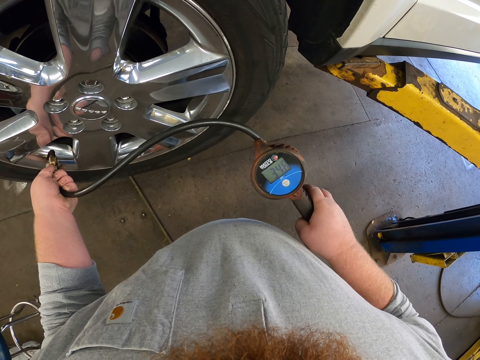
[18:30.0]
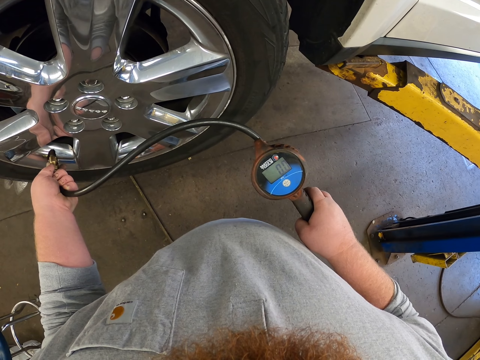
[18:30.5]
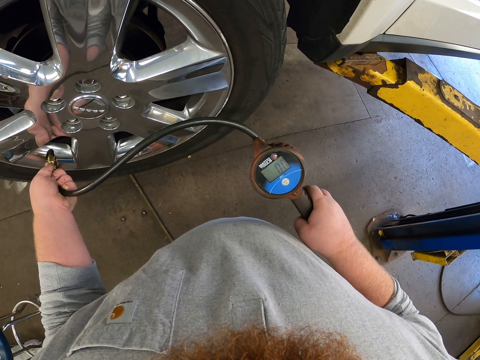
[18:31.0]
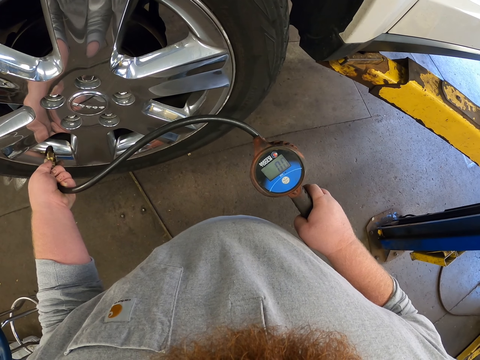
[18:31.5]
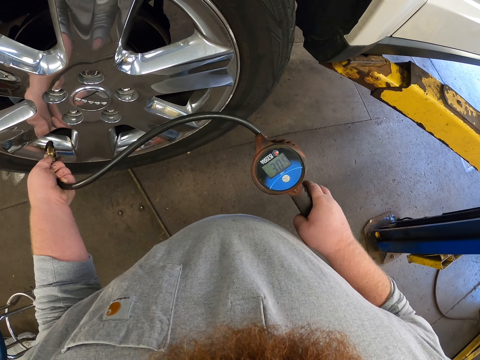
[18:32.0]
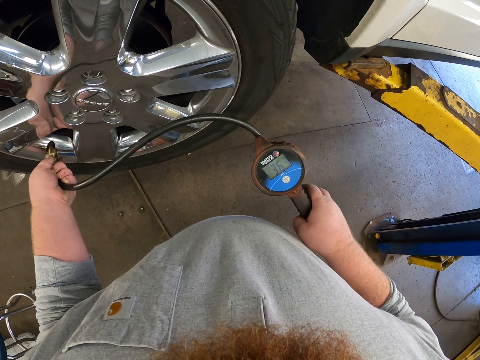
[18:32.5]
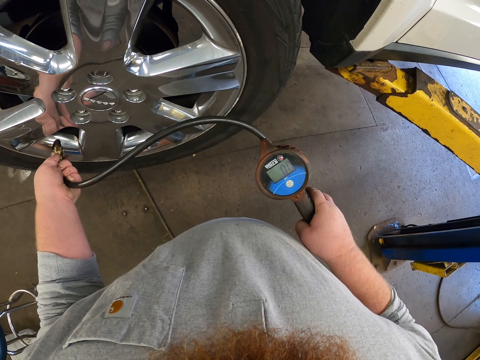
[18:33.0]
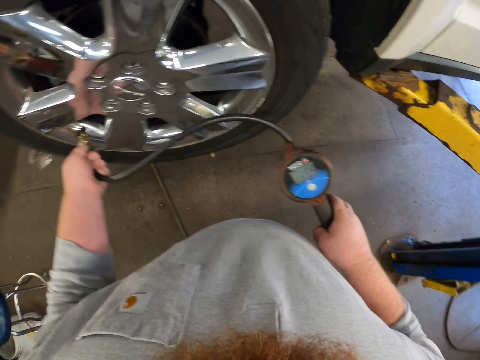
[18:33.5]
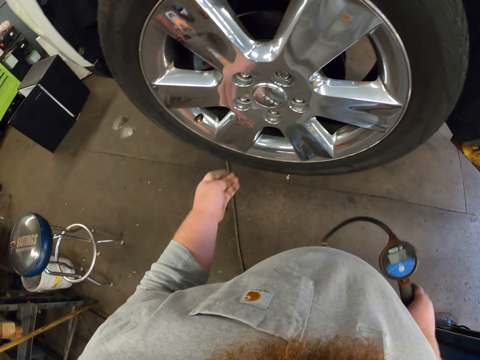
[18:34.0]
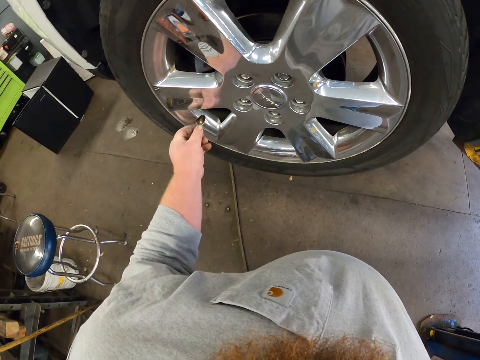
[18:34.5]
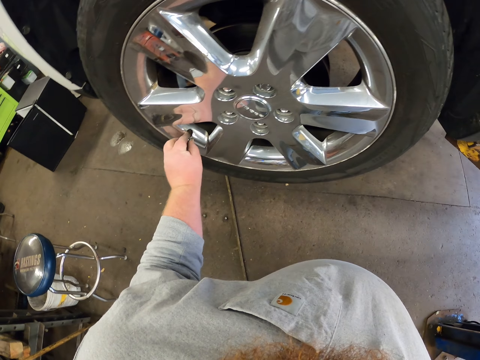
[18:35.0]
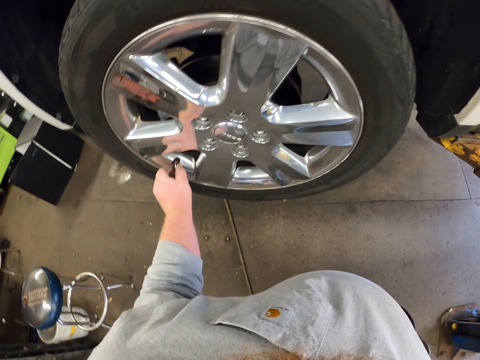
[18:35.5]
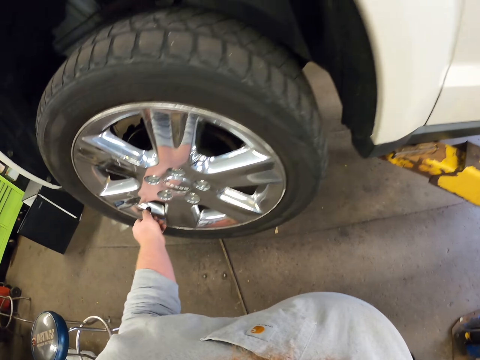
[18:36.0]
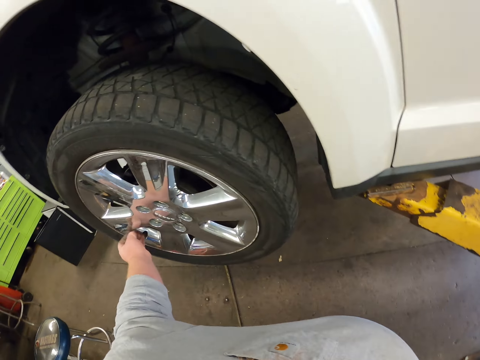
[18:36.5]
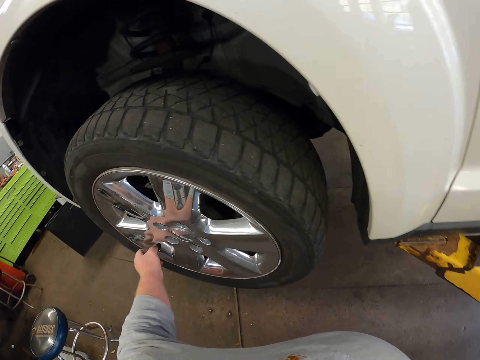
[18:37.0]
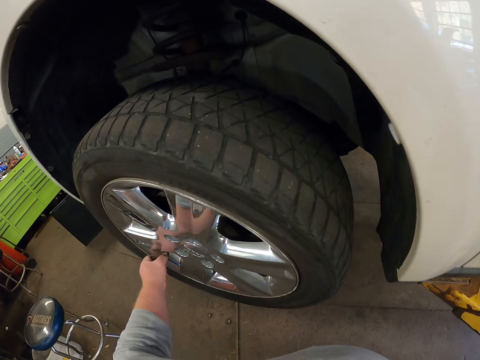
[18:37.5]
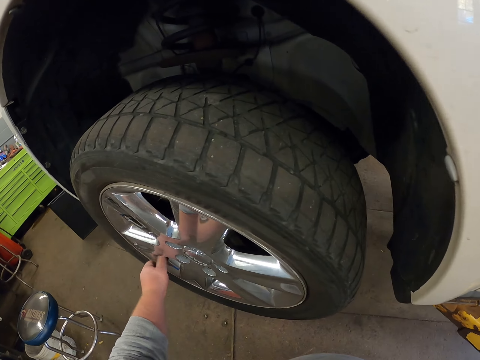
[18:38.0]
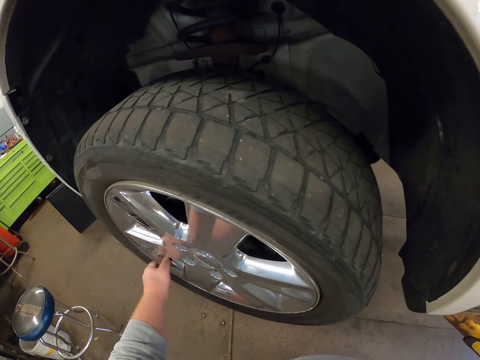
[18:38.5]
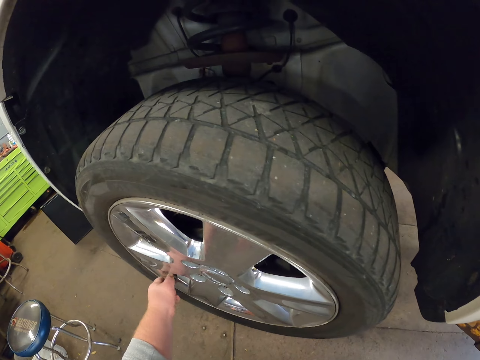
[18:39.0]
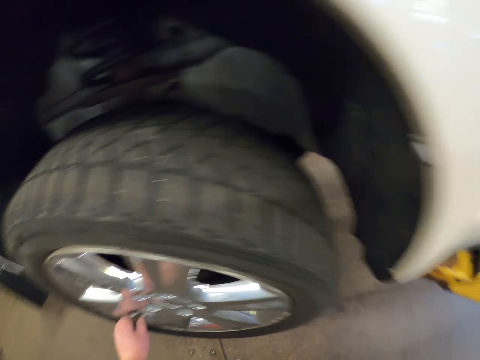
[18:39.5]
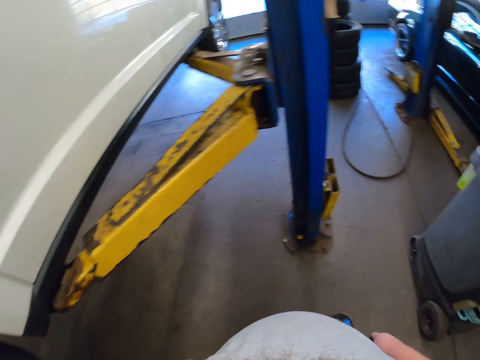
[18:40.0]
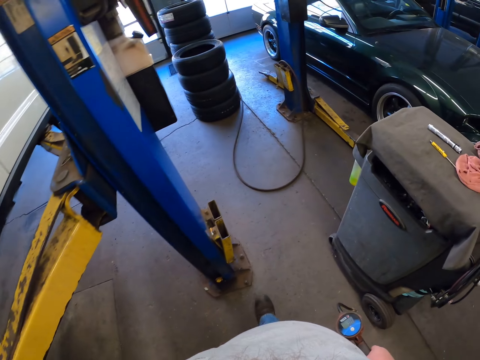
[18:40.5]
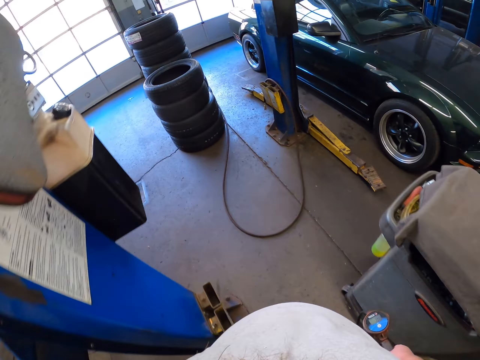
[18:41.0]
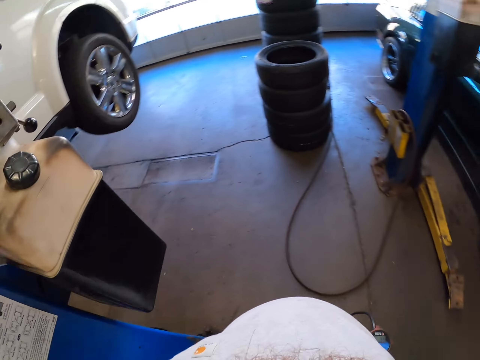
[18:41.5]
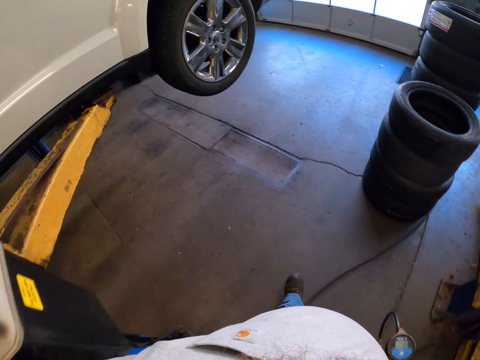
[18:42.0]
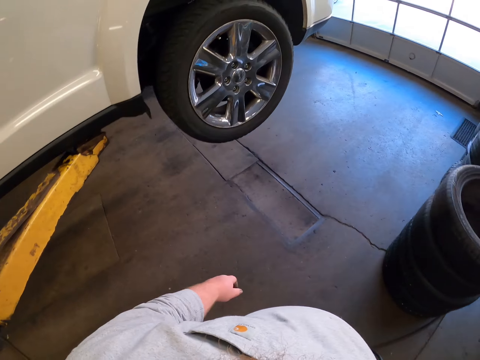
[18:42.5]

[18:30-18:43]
The camera wearer removes the pressure gauge from the tire valve. They put a bolt on a wheel. They close the tire valve. They walk in a garage.

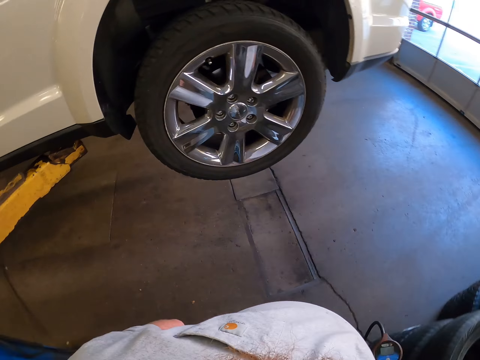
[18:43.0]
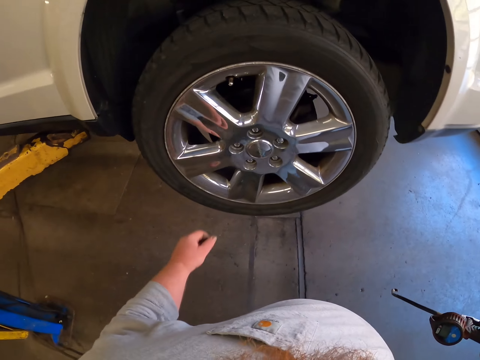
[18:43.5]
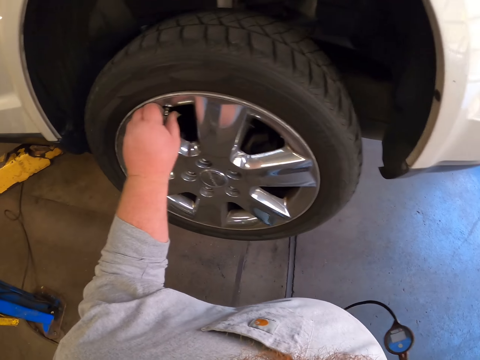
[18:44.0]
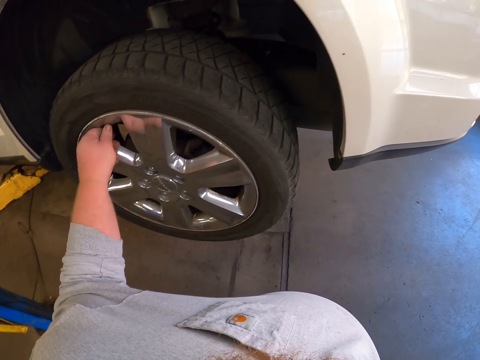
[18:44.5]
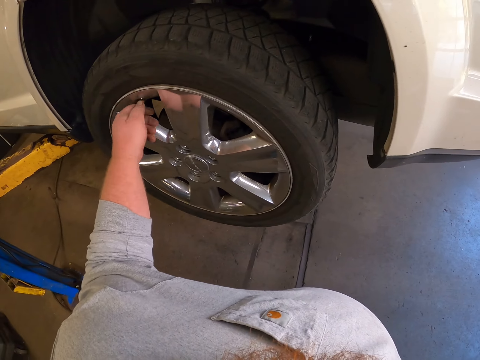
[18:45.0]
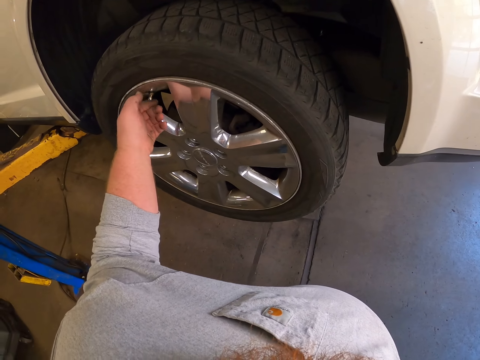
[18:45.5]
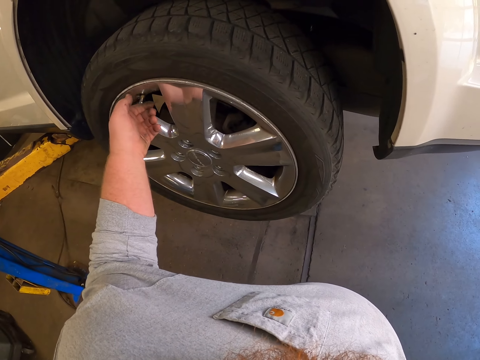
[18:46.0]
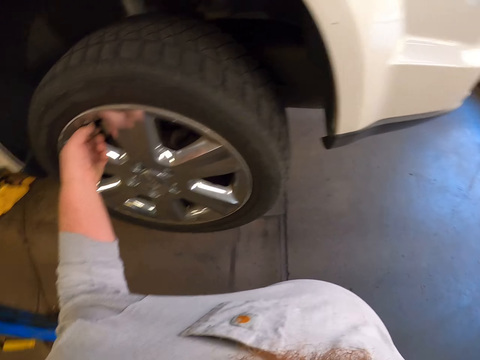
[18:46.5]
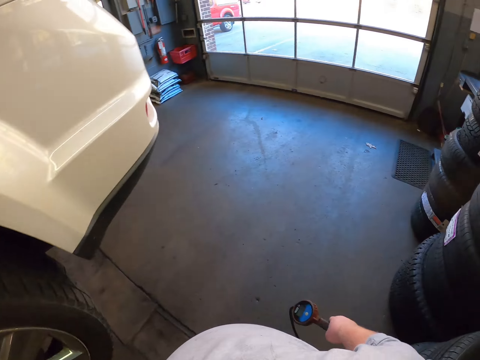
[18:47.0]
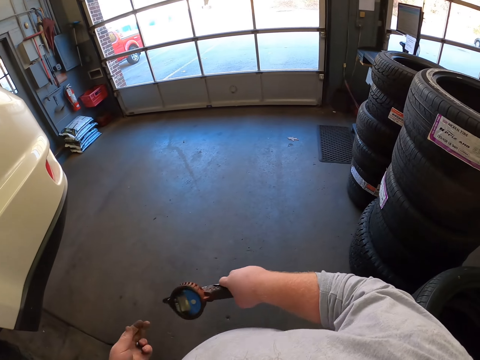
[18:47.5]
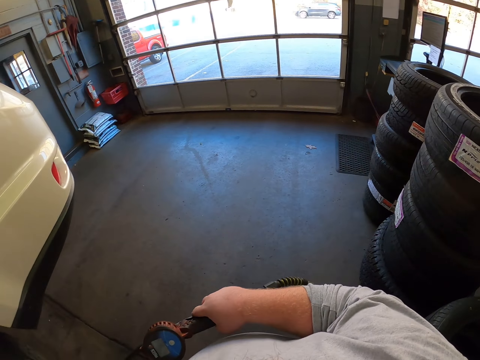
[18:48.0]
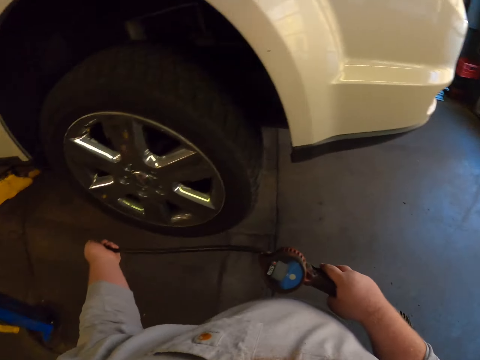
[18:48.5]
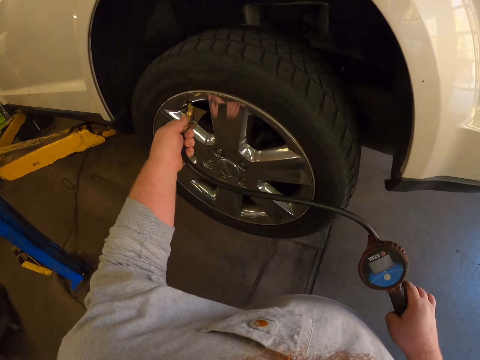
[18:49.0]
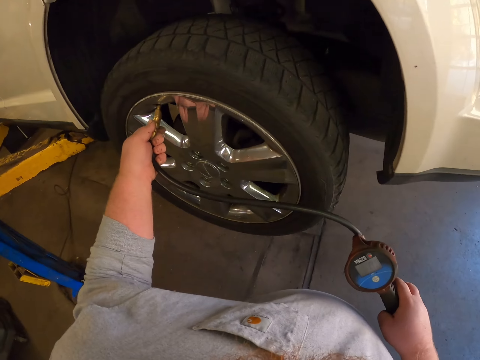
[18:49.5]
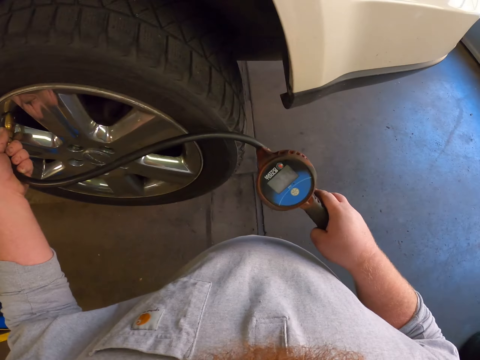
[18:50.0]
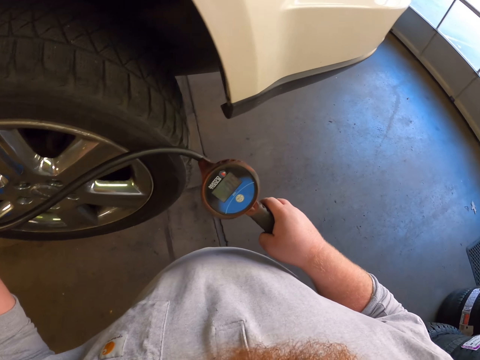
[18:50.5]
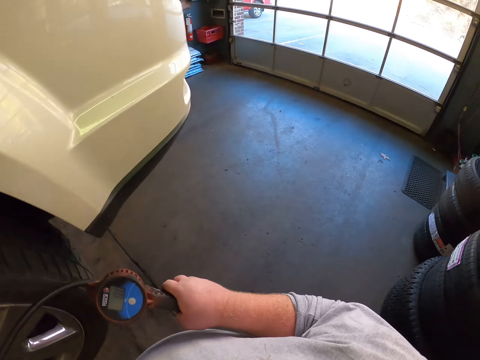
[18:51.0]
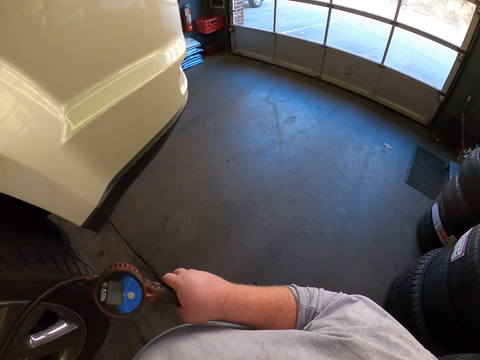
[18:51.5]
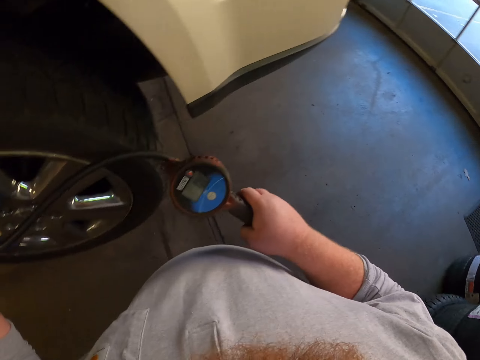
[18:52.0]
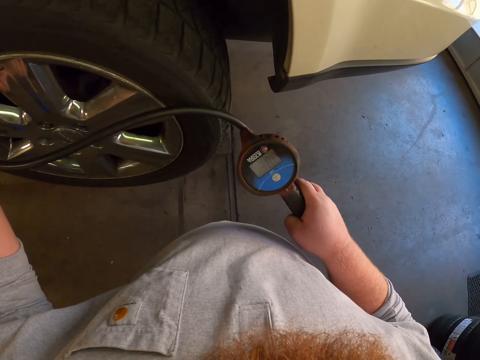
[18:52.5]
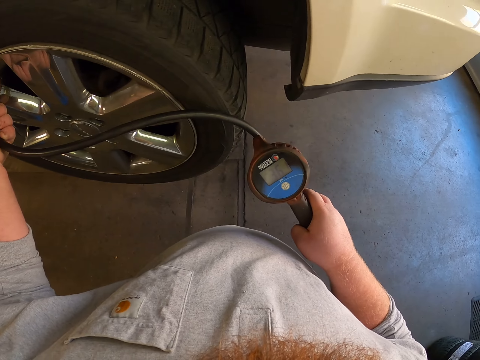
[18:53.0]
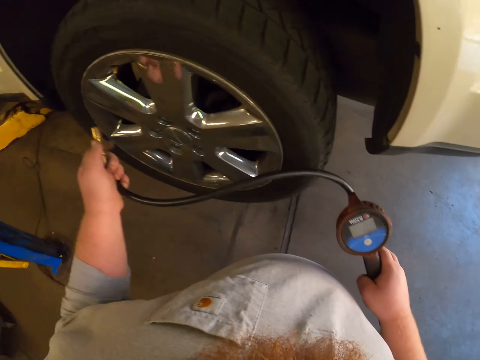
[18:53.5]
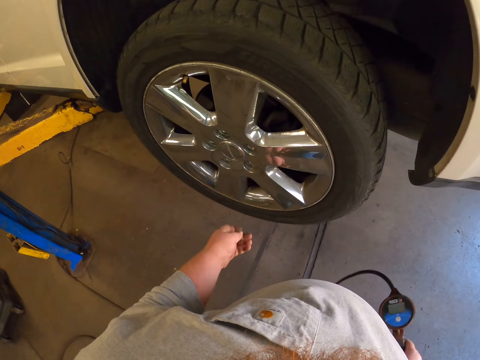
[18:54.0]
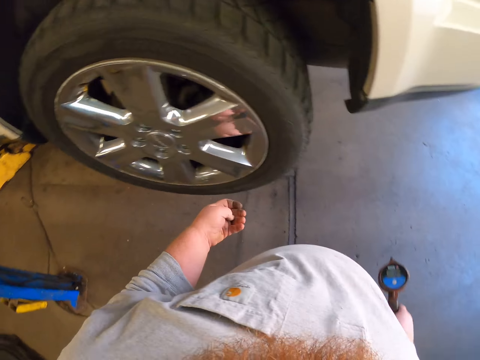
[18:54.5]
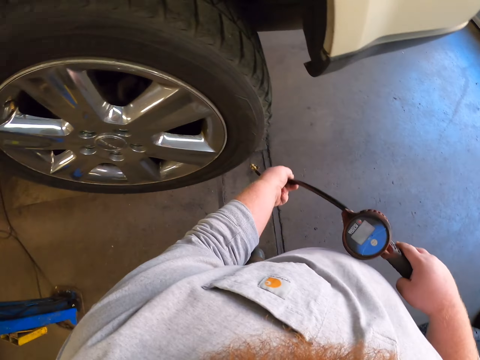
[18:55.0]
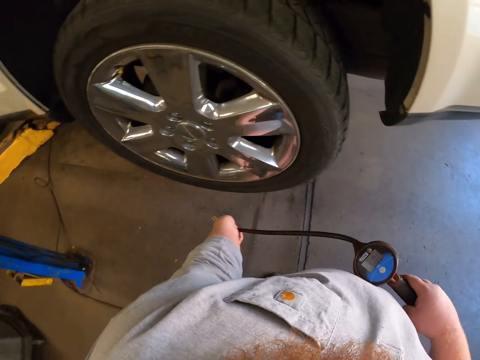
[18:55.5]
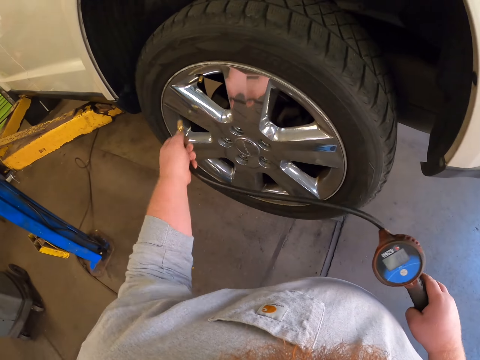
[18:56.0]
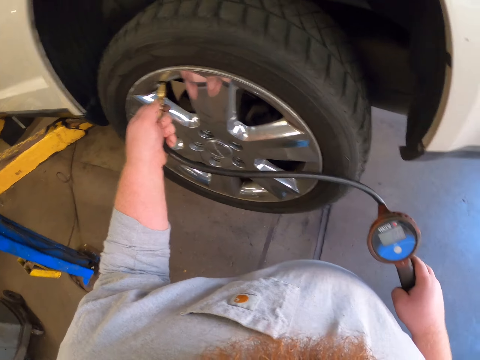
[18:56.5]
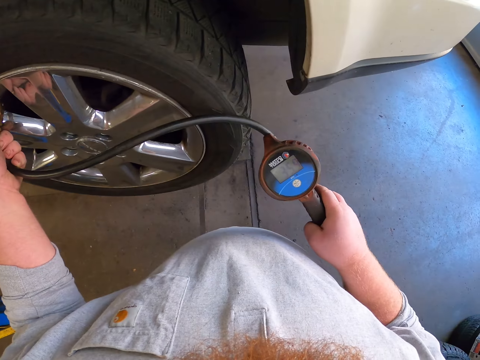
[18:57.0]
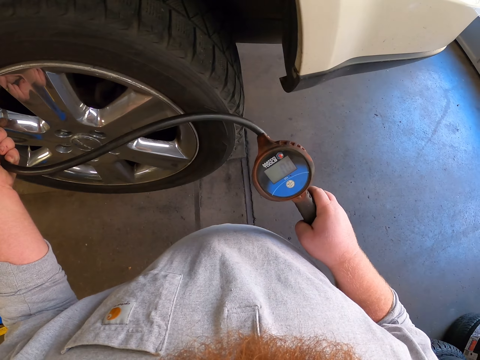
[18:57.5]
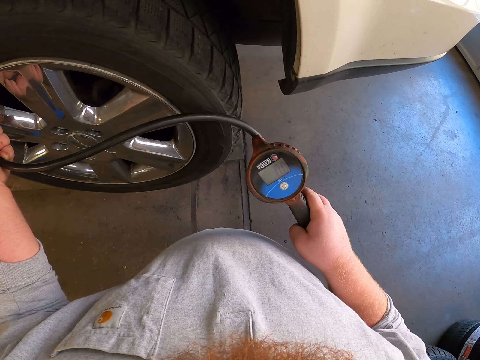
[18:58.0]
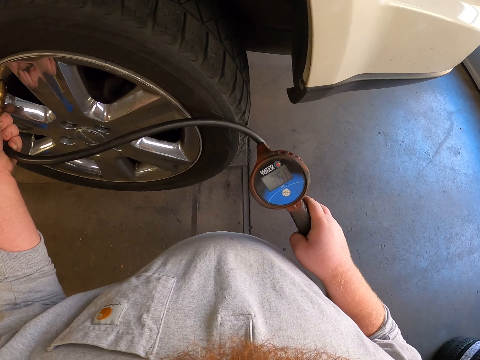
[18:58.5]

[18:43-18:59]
The camera wearer removes a bolt on a wheel. They open another tire valve. They straighten a pipe. They pump air into the tire. They remove the pressure gauge from the tire valve. They straighten the pipe. They pump air into the tire.
